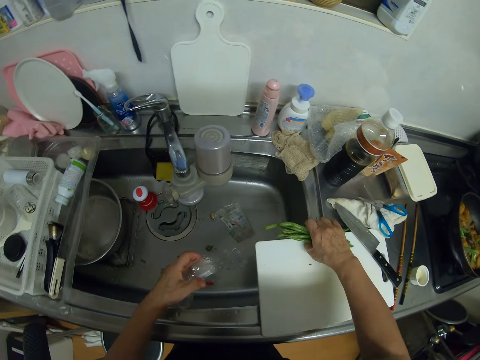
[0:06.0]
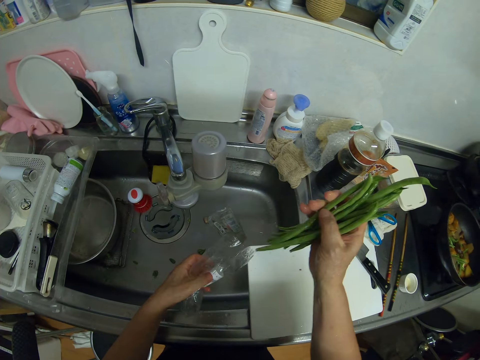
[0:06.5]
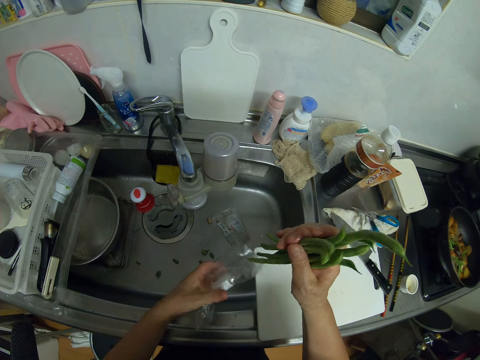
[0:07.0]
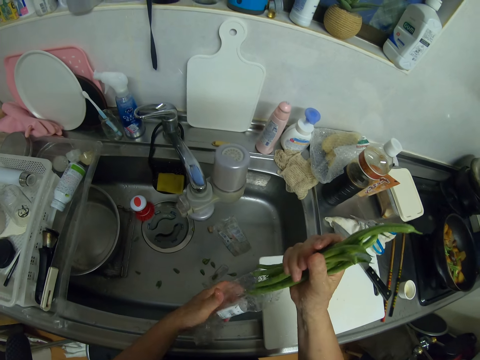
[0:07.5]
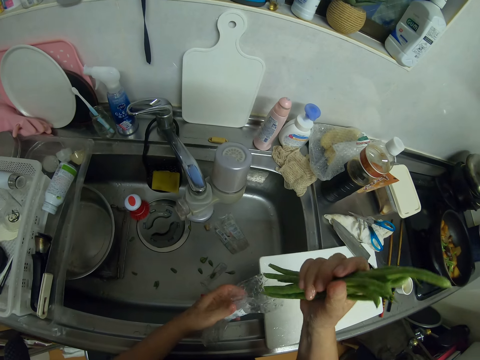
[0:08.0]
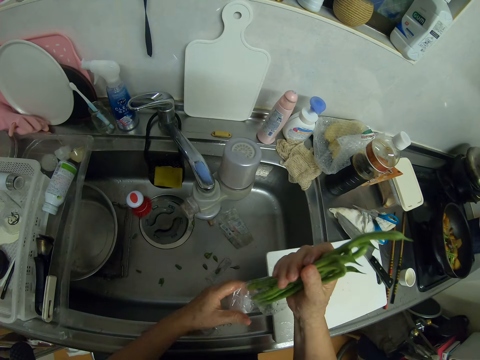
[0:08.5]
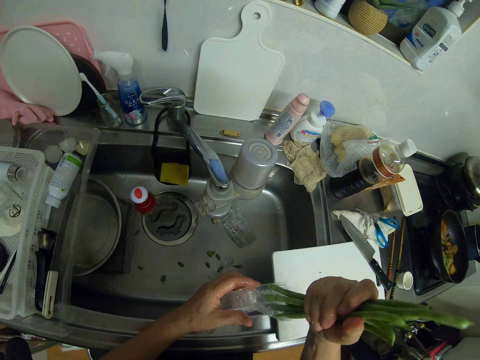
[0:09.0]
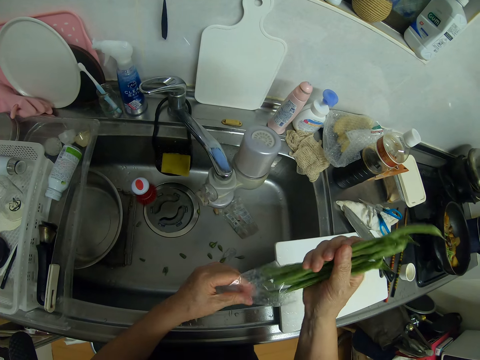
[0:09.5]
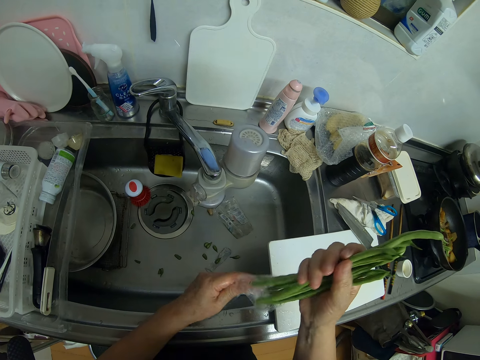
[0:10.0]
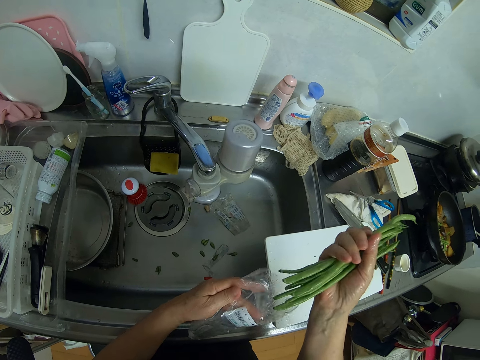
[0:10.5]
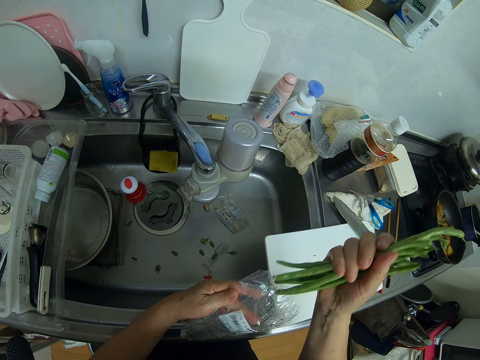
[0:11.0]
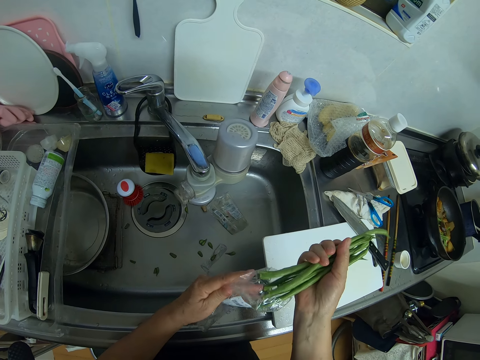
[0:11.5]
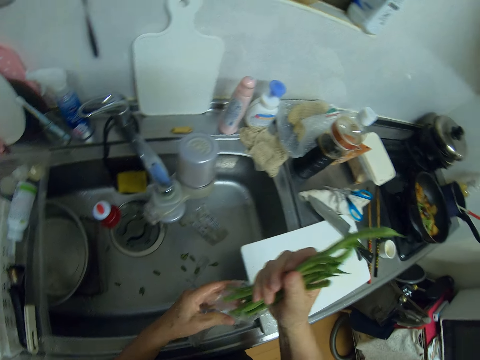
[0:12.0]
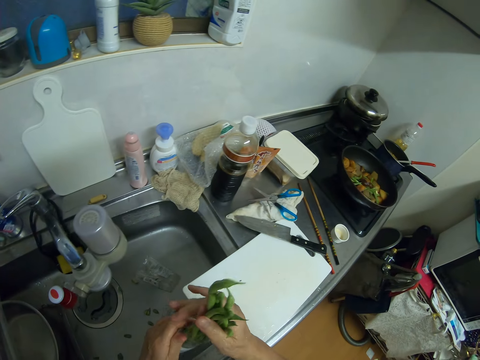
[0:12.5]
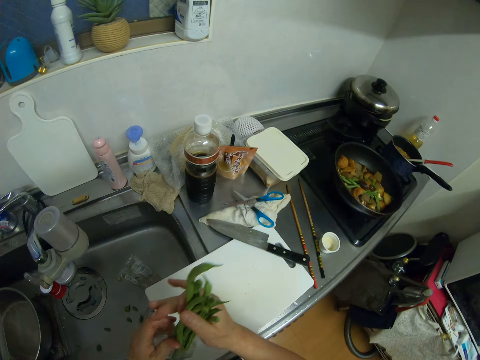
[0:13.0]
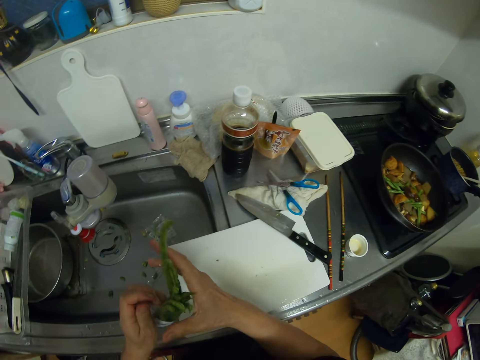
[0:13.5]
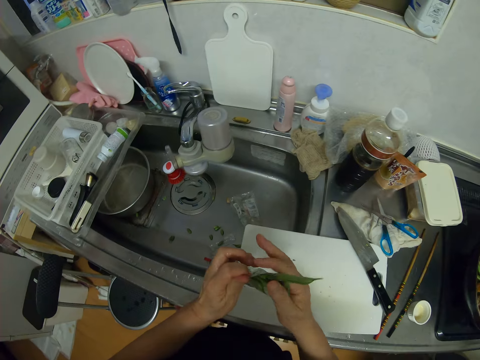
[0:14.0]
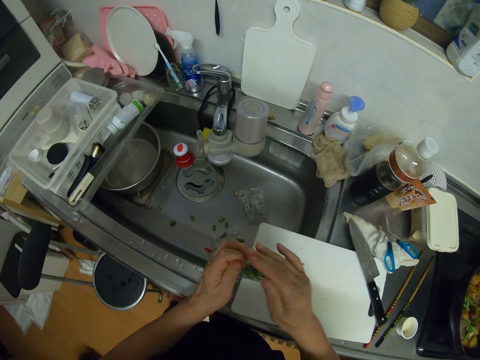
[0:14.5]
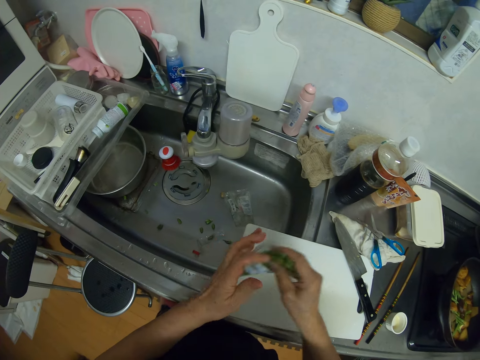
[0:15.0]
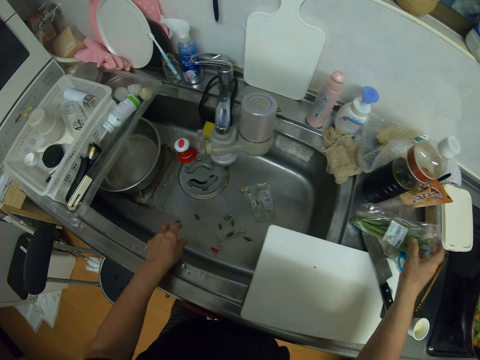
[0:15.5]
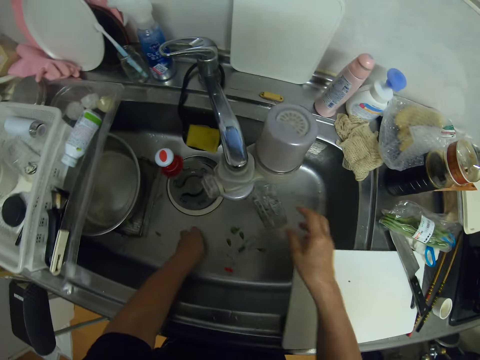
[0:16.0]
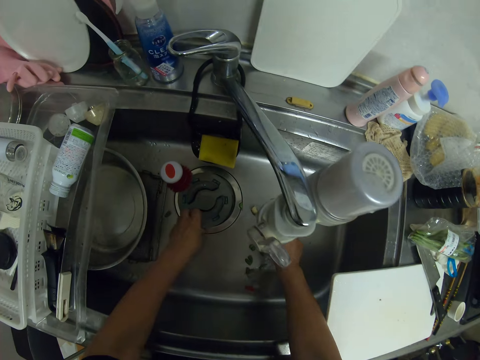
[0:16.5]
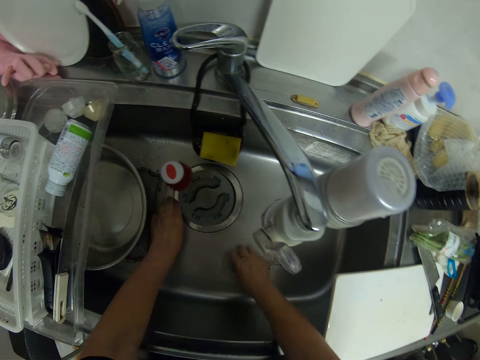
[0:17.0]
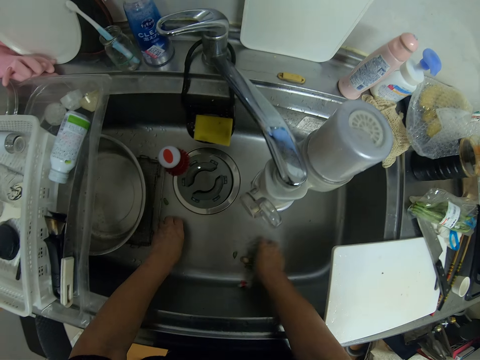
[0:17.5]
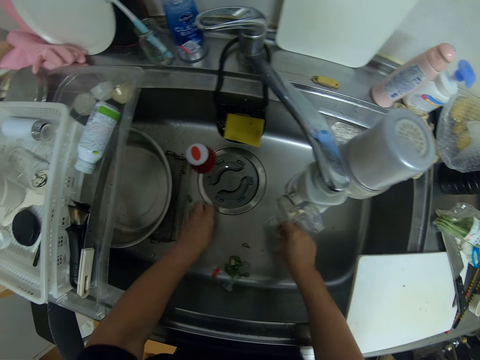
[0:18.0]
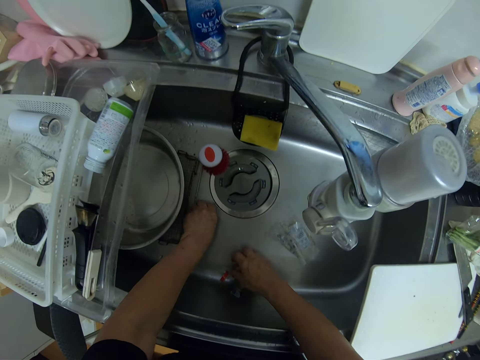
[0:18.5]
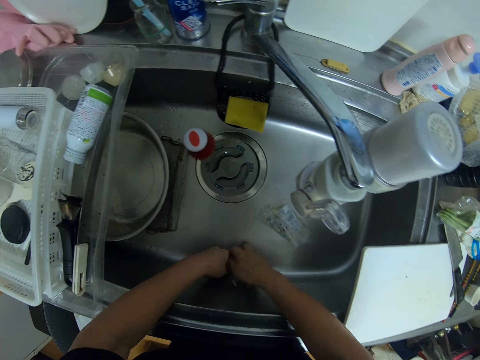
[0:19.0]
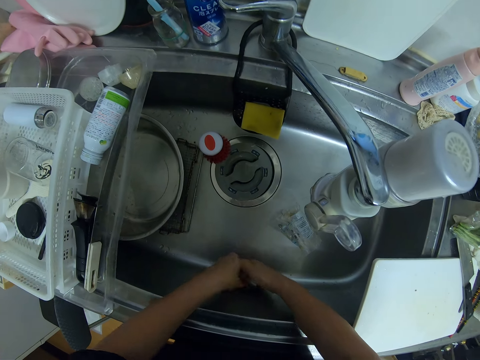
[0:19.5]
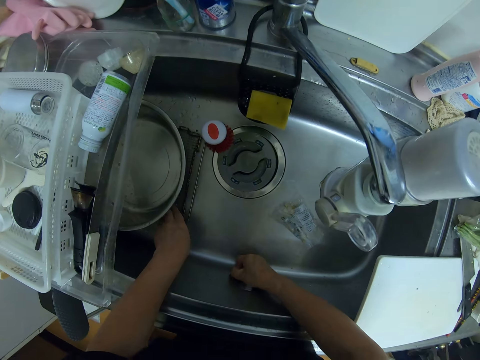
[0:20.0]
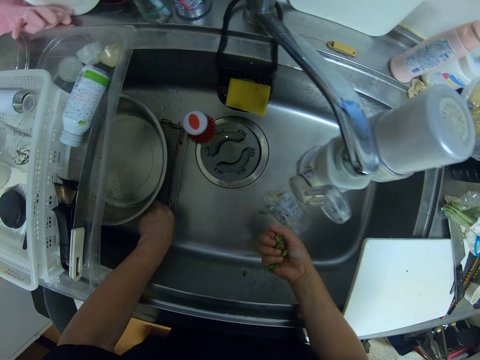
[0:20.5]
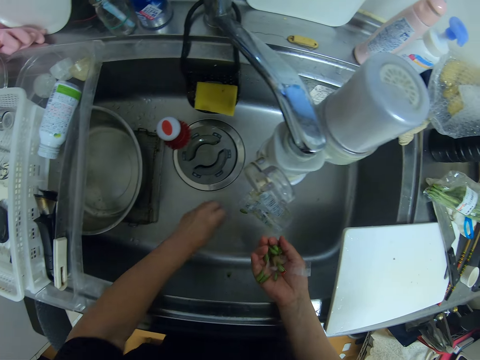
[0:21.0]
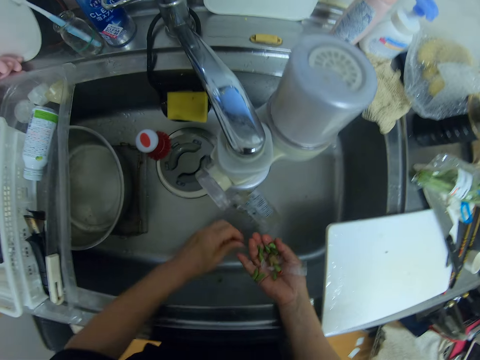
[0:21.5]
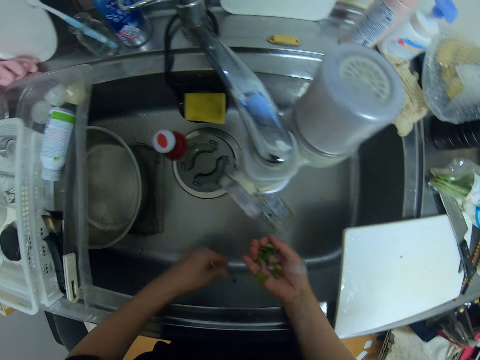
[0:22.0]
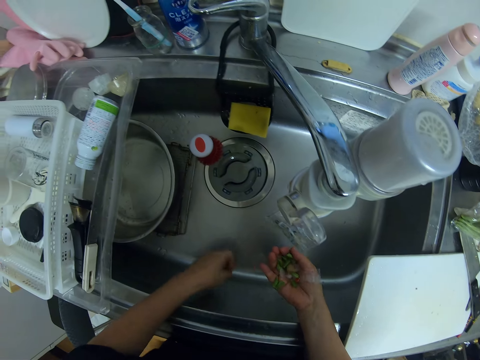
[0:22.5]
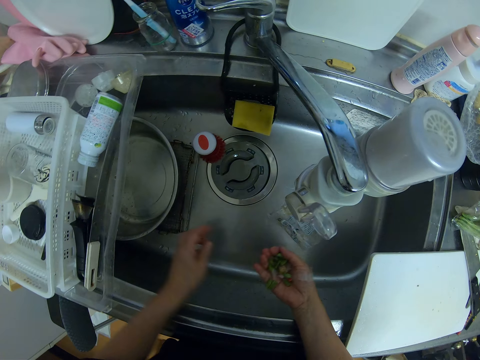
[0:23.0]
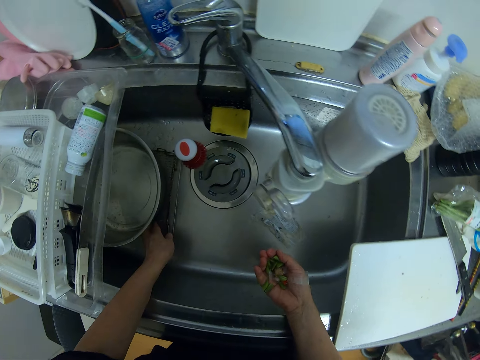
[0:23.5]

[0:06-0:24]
The camera wearer picks green beans. They put the green beans in a nylon or zip bag. They put the zip bag down. They pack the dirt in the sink. They pick the green beans.

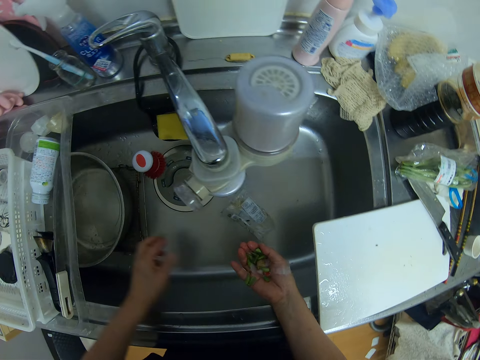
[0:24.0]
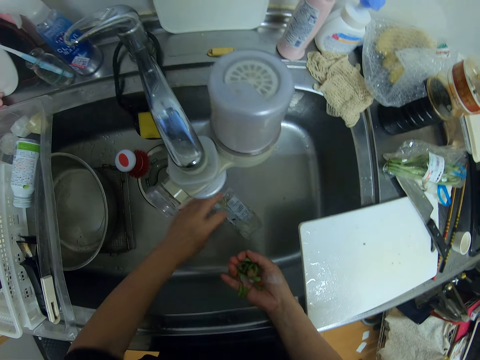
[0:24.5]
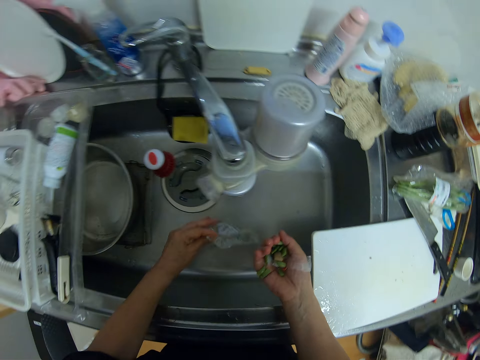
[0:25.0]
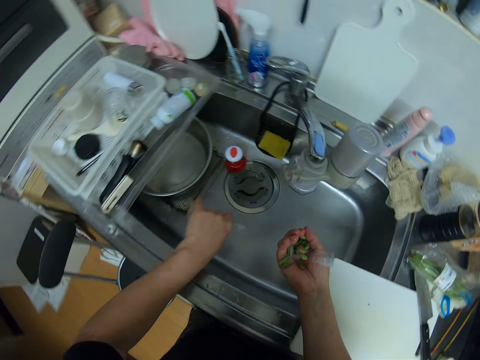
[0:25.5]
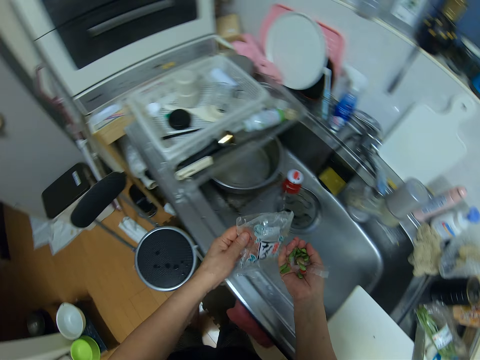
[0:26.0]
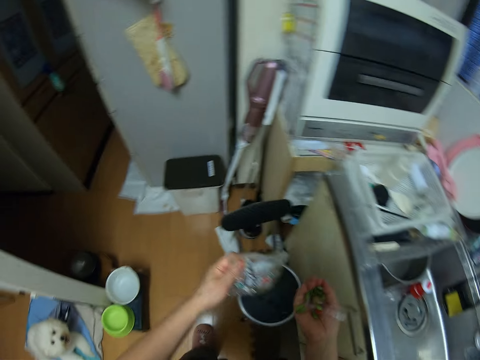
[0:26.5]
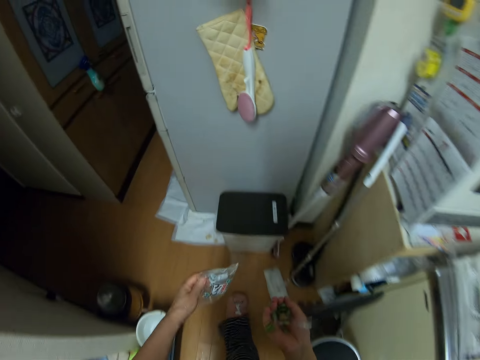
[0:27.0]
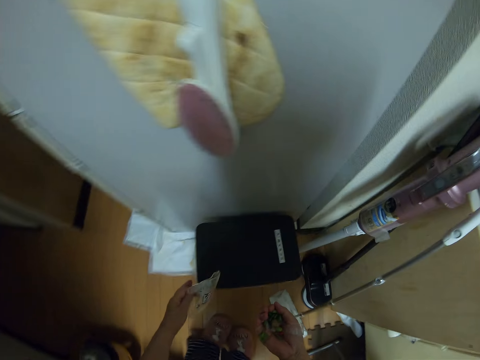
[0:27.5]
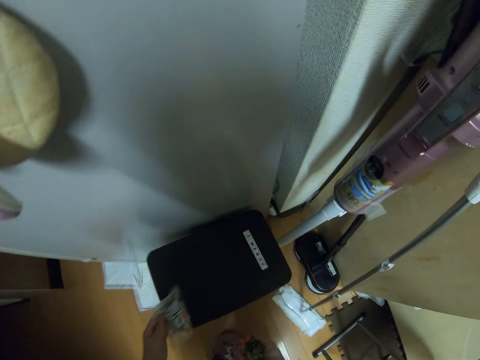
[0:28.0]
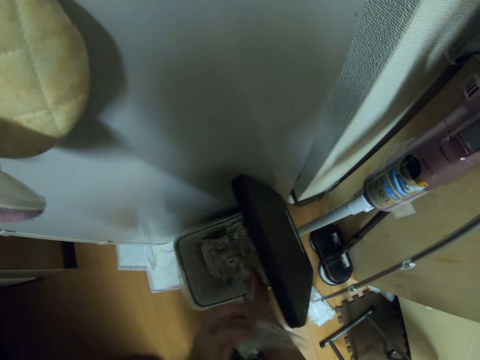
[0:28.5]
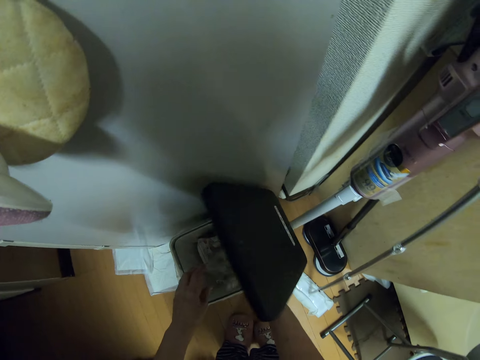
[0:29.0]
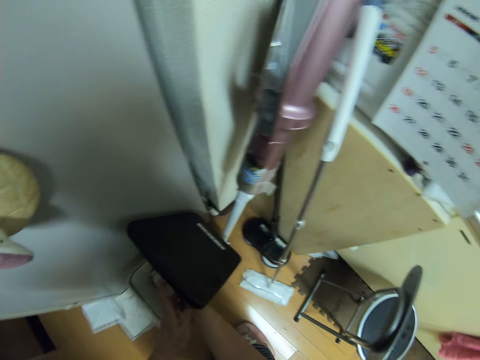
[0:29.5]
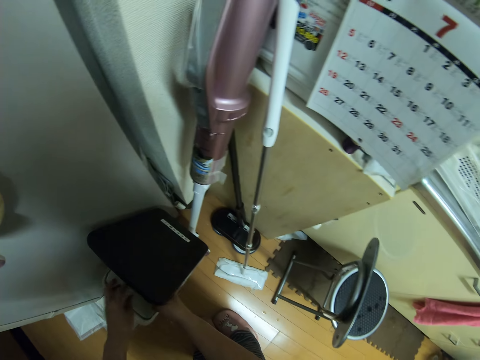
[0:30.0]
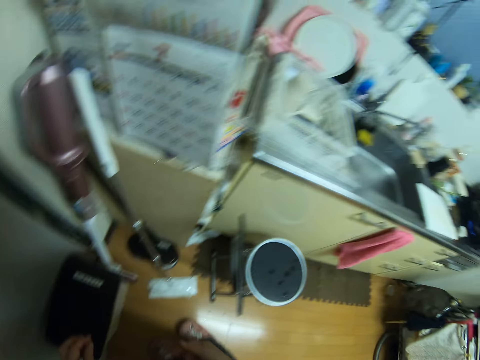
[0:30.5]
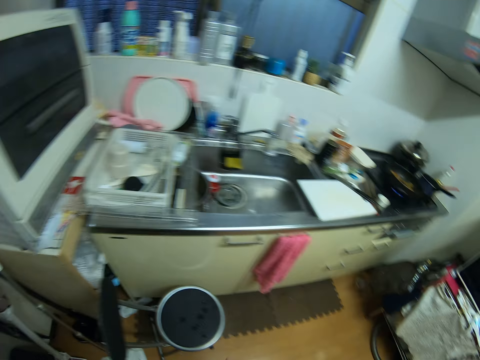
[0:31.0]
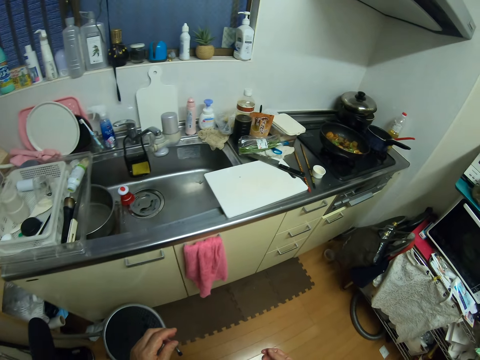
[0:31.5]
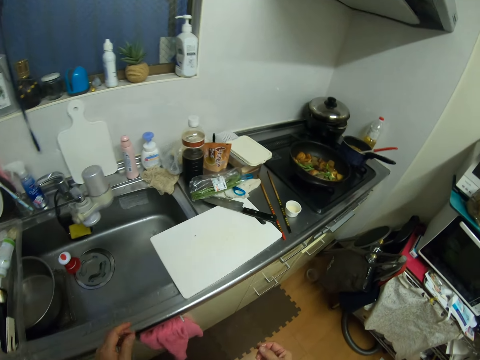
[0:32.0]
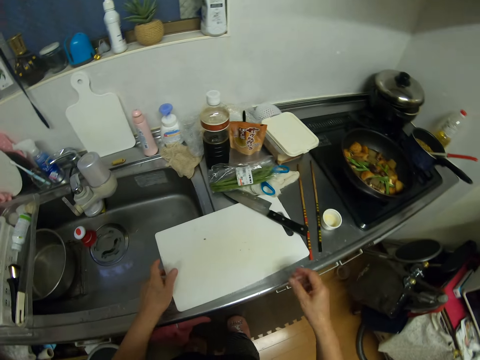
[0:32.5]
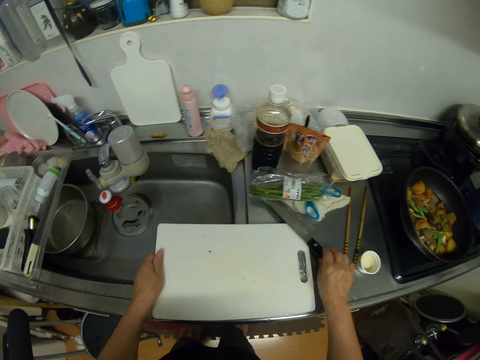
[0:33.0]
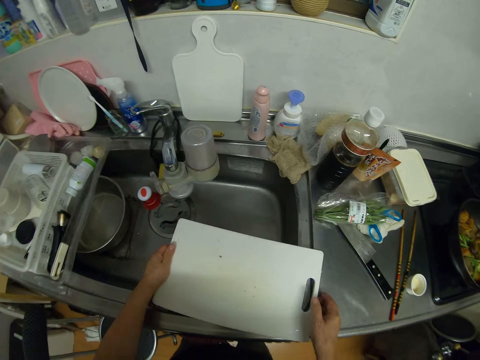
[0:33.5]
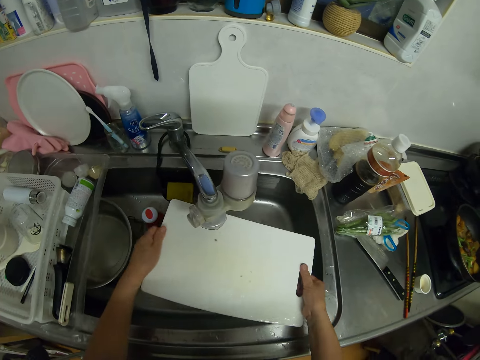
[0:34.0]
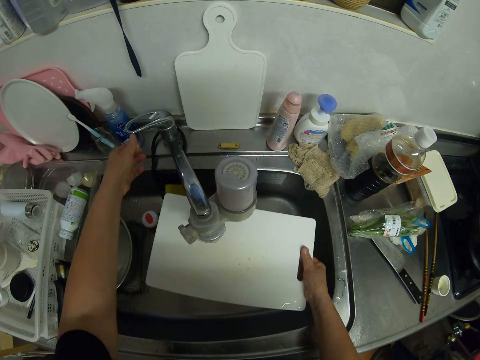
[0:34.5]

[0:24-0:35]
The camera wearer picks a nylon from the sink. They walk to the dustbin, open the dustbin, throw the dirt in the dustbin and close the dustbin. They walk to the kitchen sink. They remove the cutting board from the kitchen cabinet. They move a knife. They turn on the tap.
